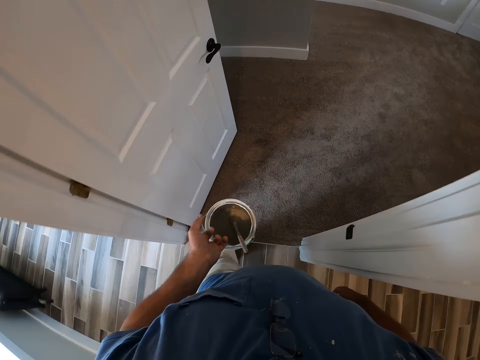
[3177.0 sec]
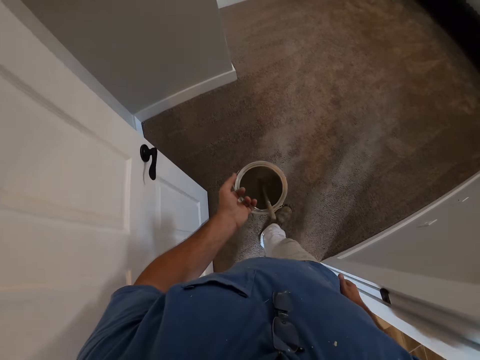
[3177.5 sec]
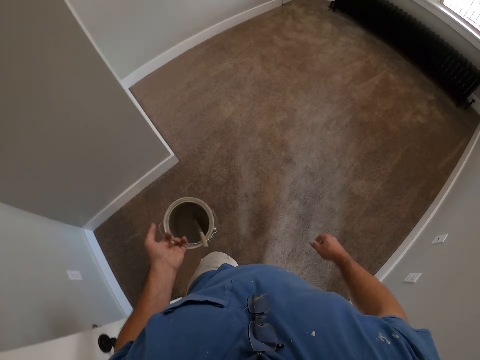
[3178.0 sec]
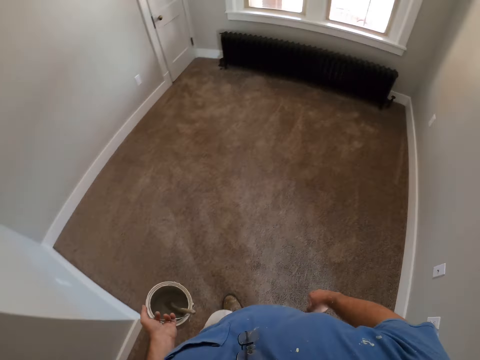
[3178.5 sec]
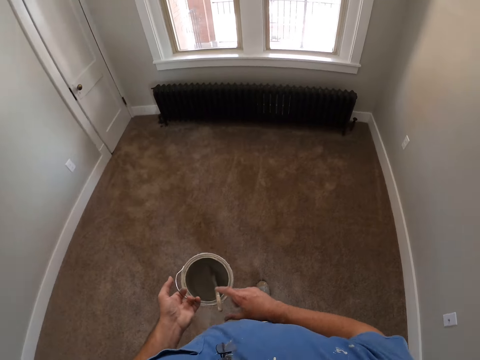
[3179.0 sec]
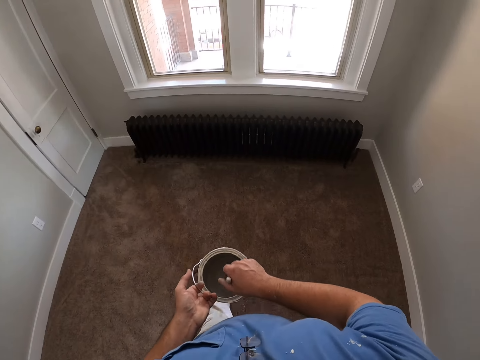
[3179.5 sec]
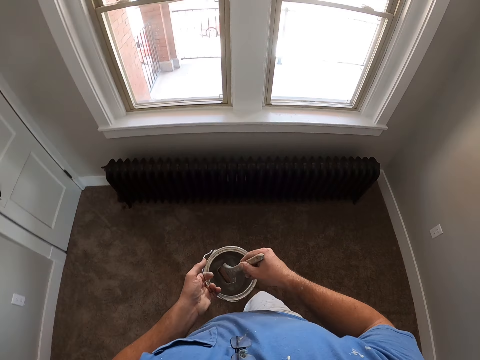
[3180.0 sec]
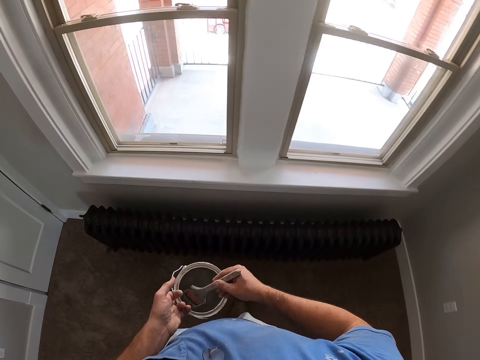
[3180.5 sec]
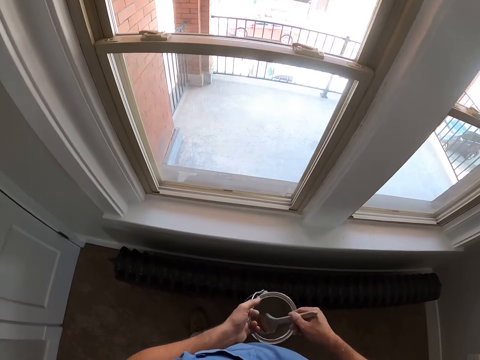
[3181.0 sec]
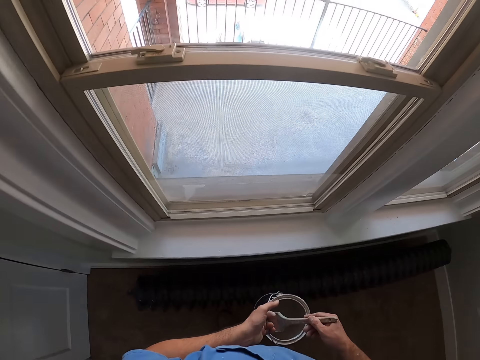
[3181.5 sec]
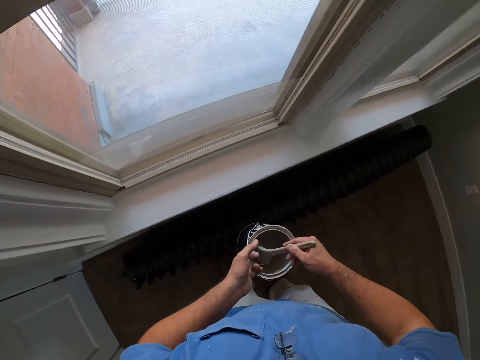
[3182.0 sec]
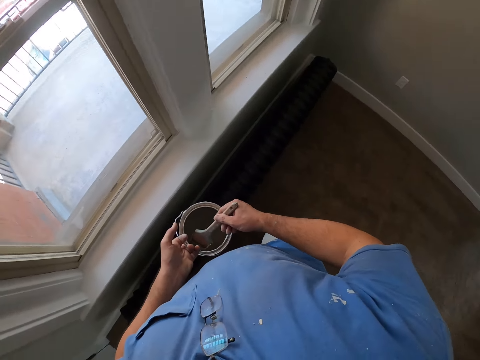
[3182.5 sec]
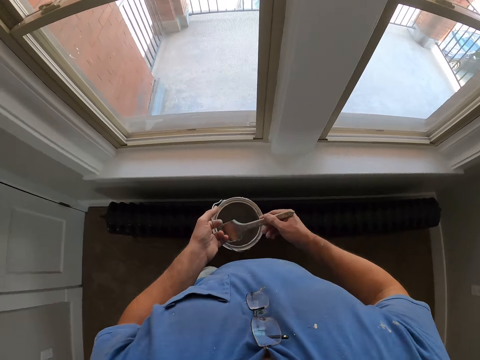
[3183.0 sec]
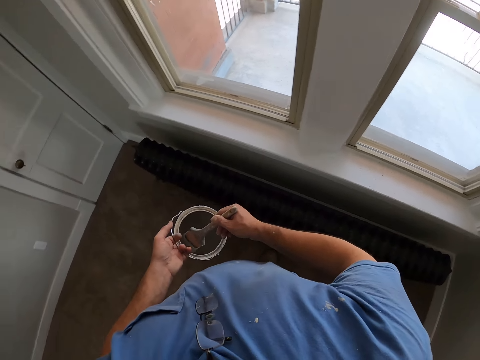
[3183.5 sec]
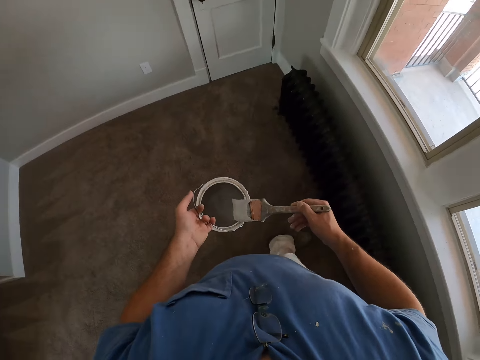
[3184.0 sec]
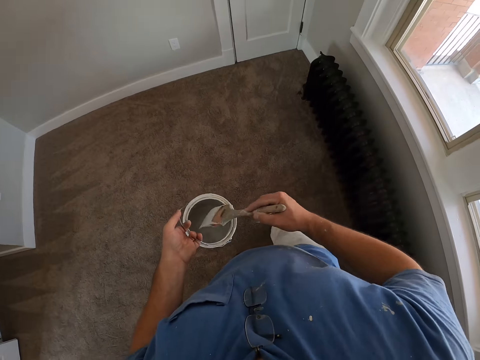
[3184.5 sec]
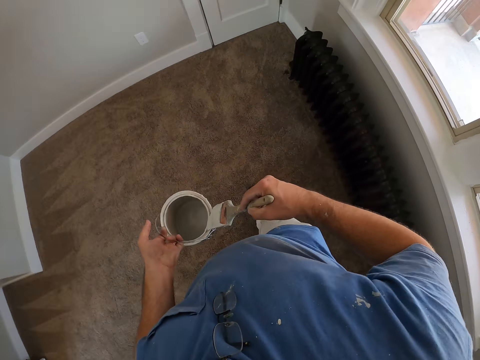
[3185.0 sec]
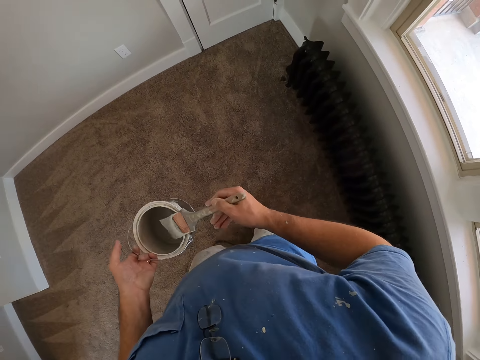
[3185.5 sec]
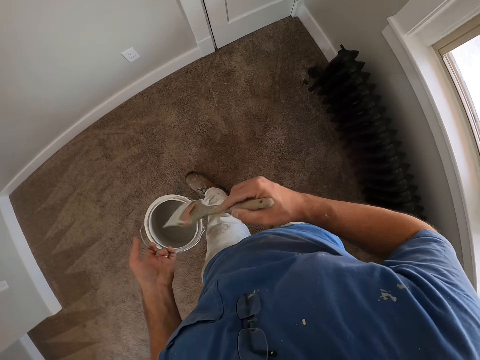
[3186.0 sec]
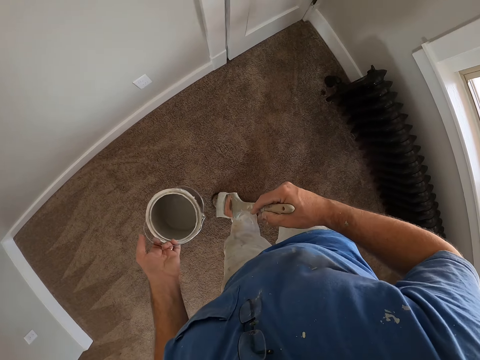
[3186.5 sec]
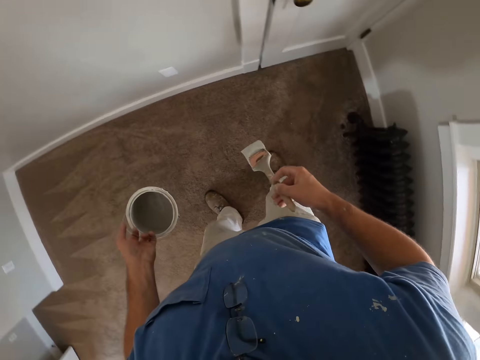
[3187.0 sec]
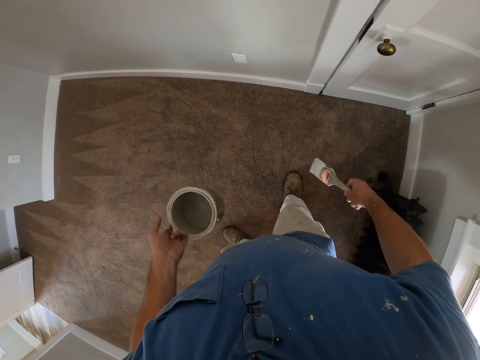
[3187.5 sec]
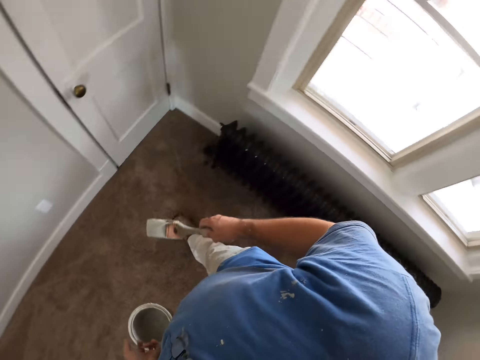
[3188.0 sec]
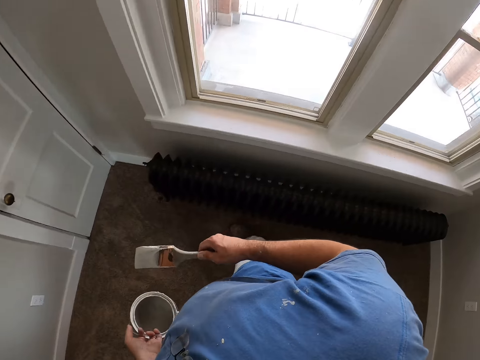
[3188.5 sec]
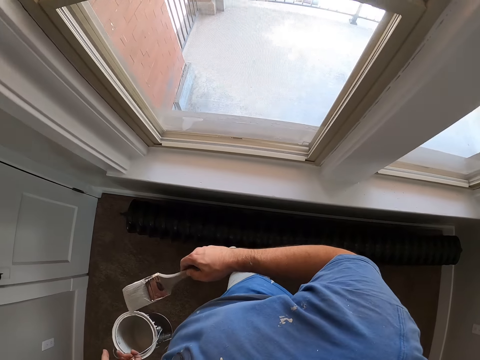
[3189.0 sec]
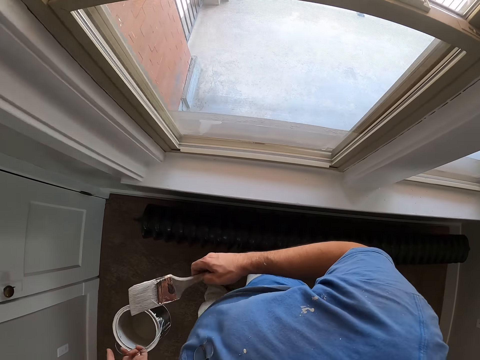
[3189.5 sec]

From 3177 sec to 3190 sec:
The camera wearer walks inside the room. They hold the paint brush. They stand beside the window. They adjust the paint at the tip of the brush. They rub the paint brush on the edges of the container. They walk around the room and hold the container.

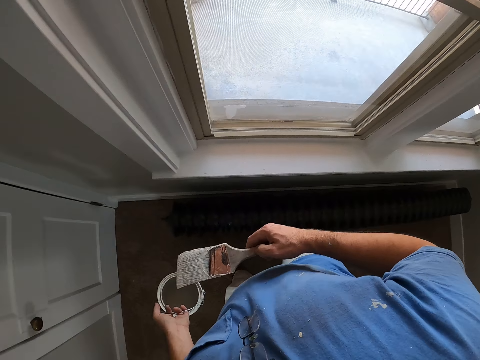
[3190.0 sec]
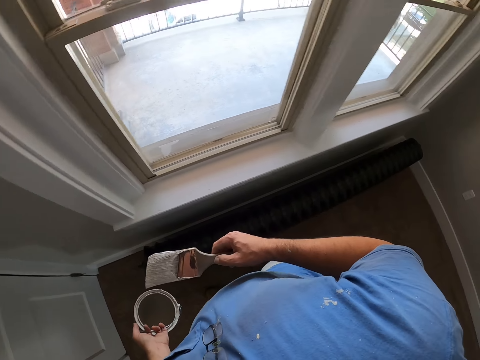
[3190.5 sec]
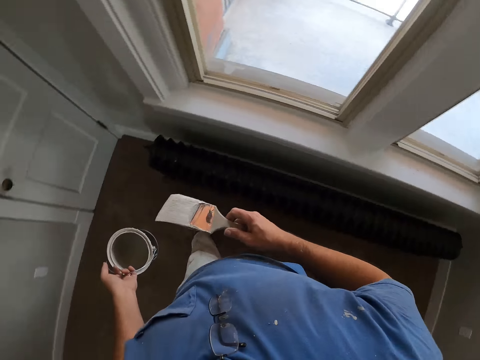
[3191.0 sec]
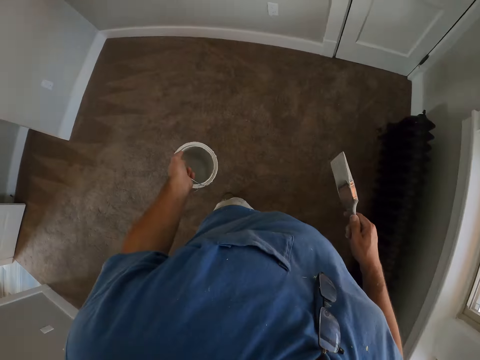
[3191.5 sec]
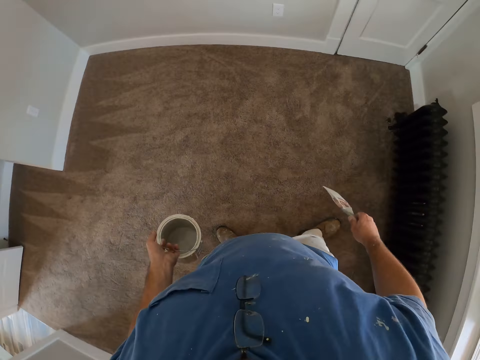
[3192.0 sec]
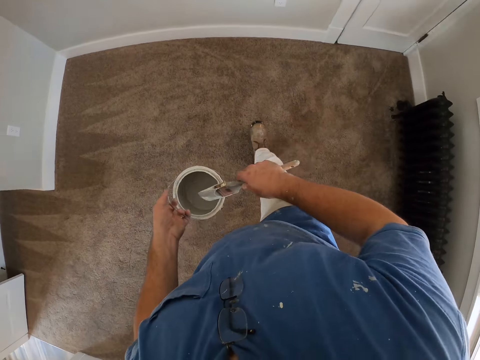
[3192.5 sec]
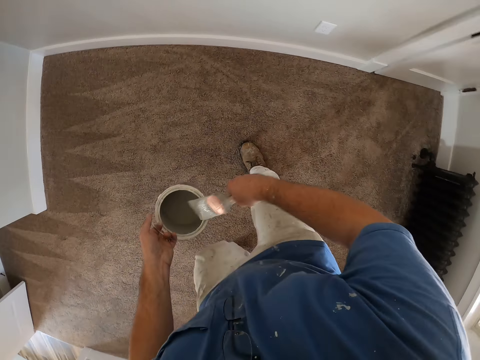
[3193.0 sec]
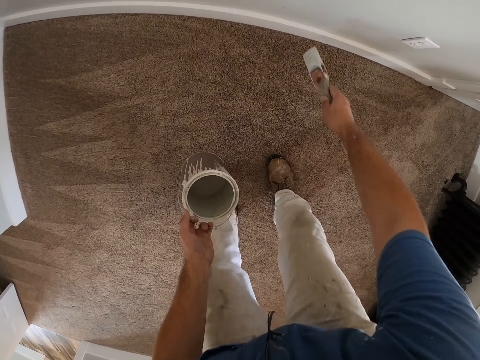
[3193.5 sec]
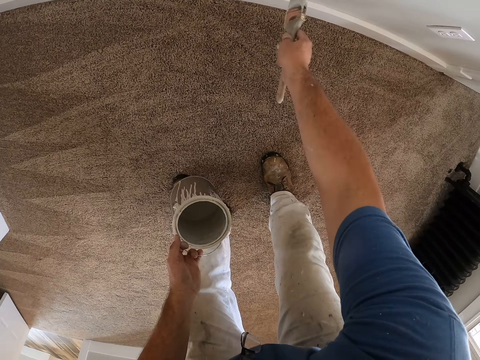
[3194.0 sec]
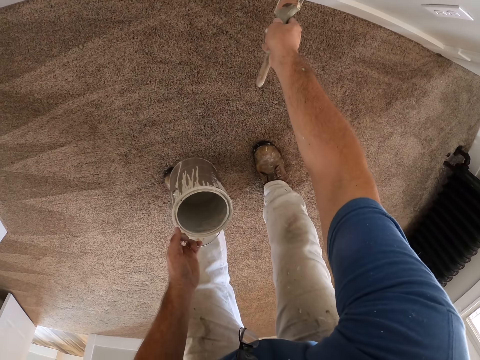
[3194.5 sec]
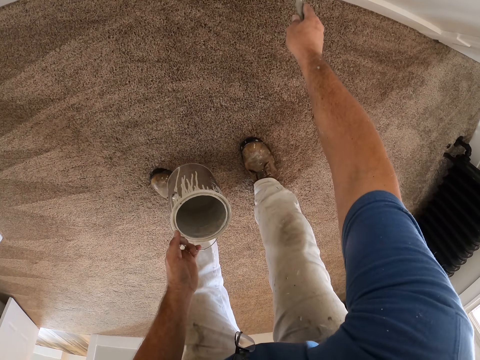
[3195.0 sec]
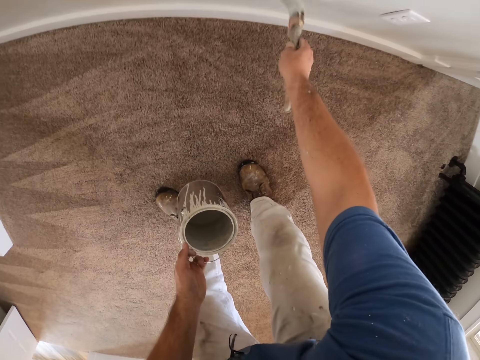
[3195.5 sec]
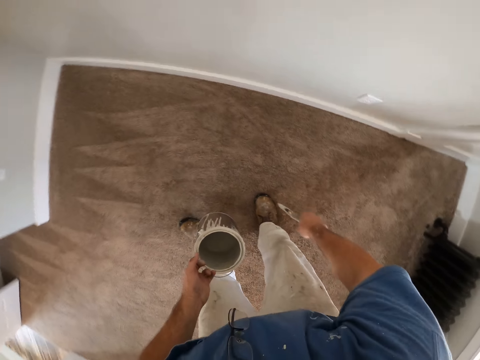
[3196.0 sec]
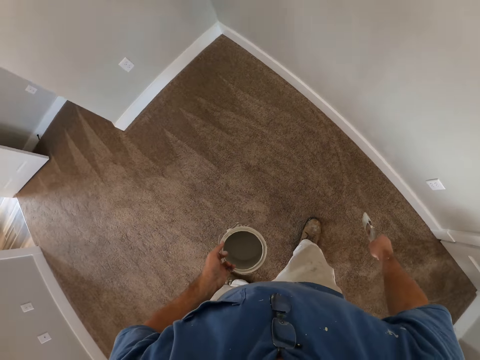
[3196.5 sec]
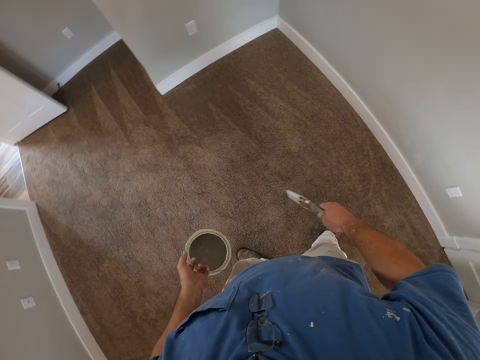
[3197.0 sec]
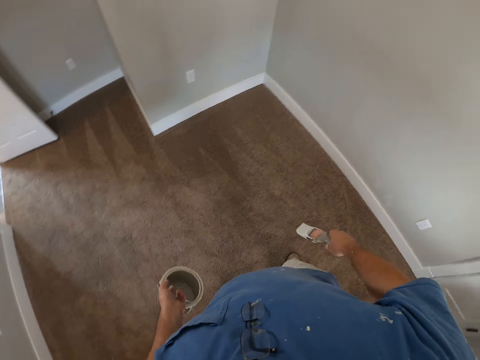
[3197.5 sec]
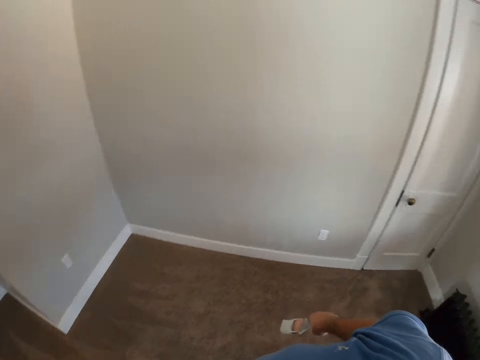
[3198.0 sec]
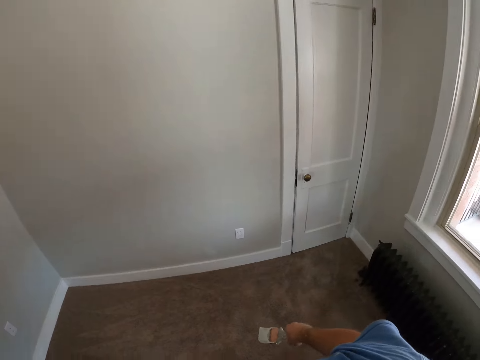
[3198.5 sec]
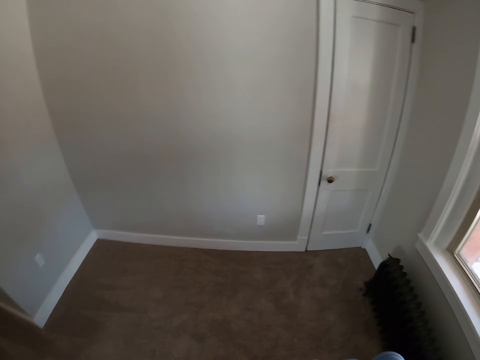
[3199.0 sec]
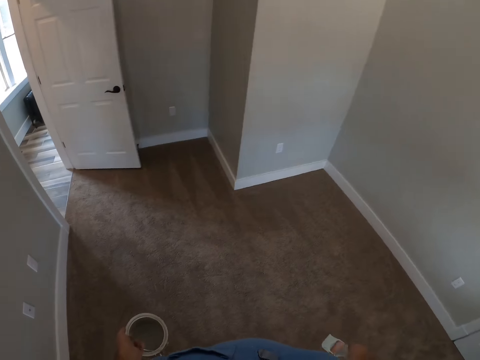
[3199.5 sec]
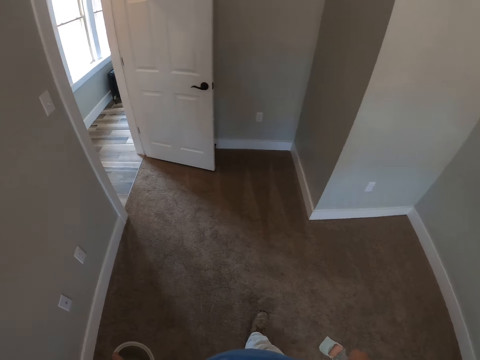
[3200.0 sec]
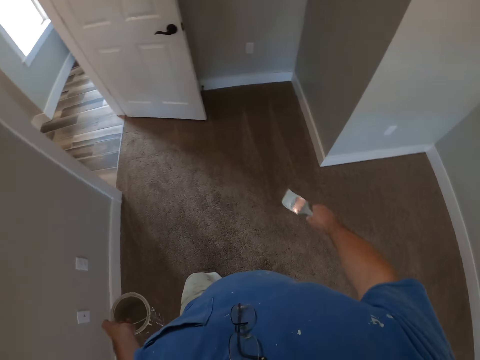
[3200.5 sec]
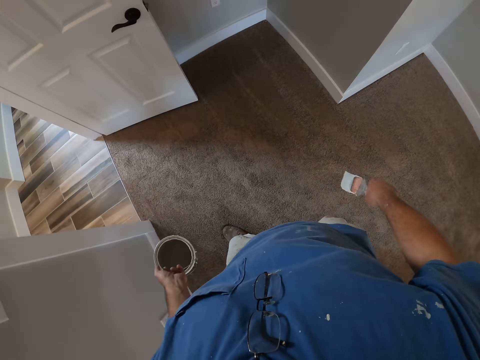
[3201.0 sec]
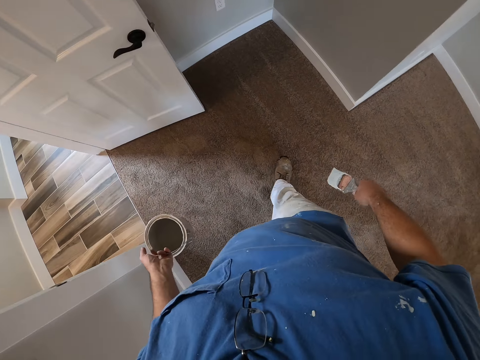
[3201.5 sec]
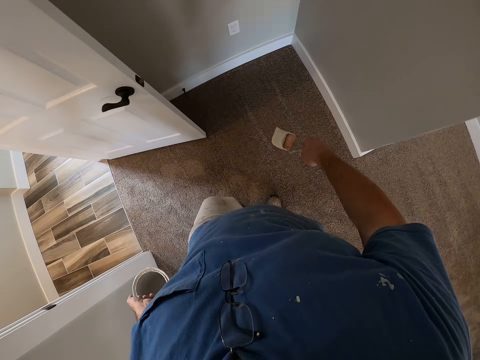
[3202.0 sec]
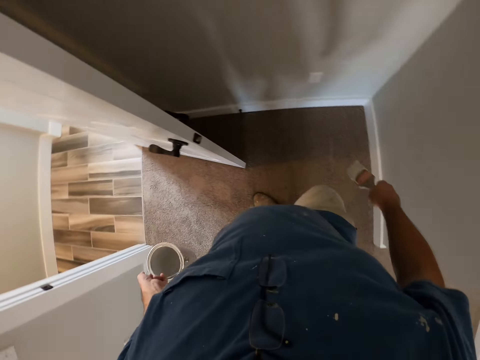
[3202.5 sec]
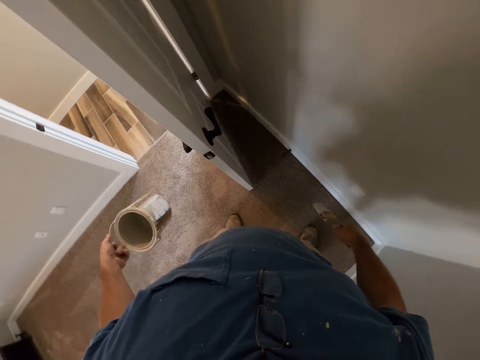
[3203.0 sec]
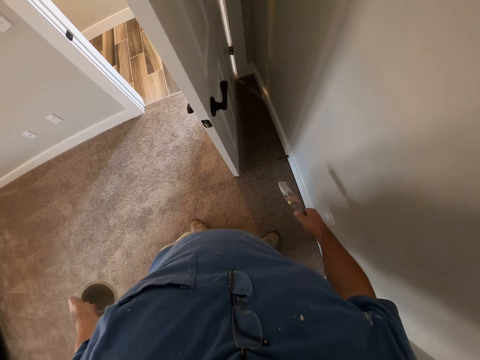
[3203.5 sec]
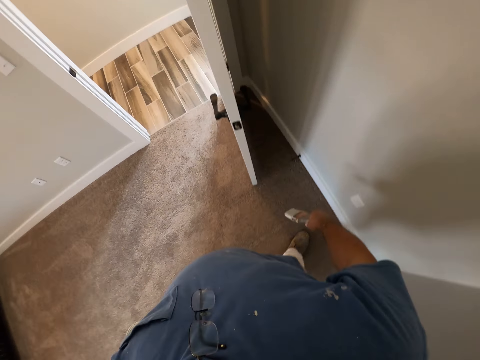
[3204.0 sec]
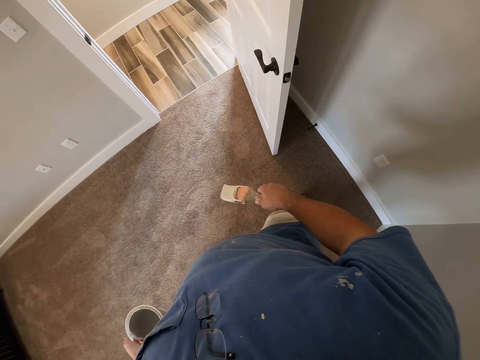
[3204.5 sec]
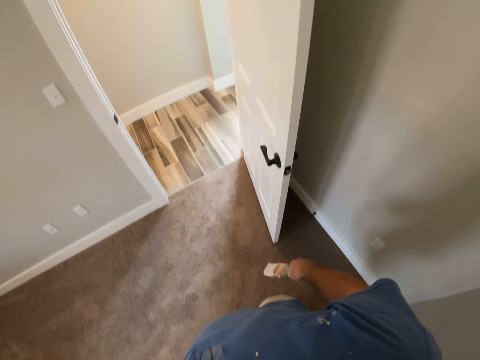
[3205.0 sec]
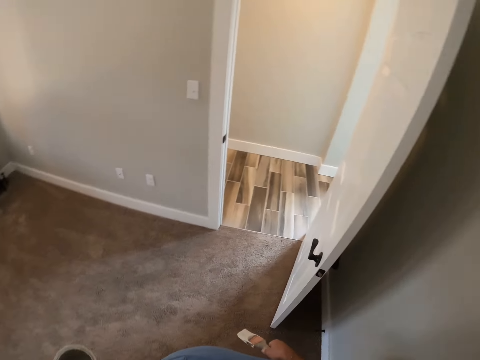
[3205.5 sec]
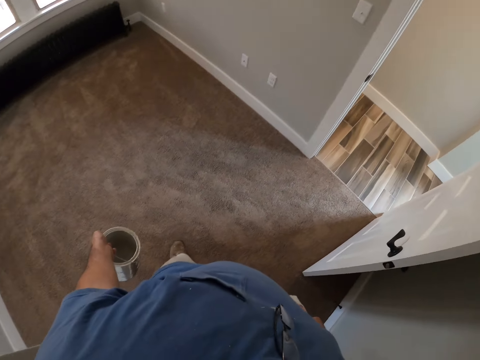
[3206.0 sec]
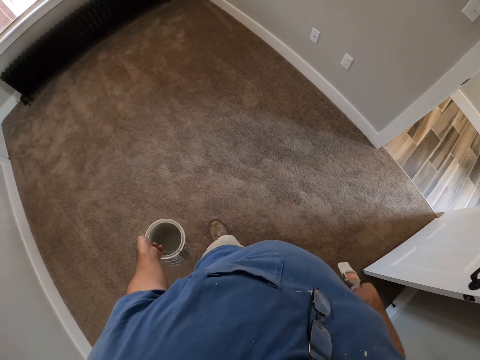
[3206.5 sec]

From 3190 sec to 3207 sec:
The camera wearer holds the paint brush. They rub the paint brush on the edges of the container. They paint the wall or baseboard of another room with the paint brush. They look around the room.
